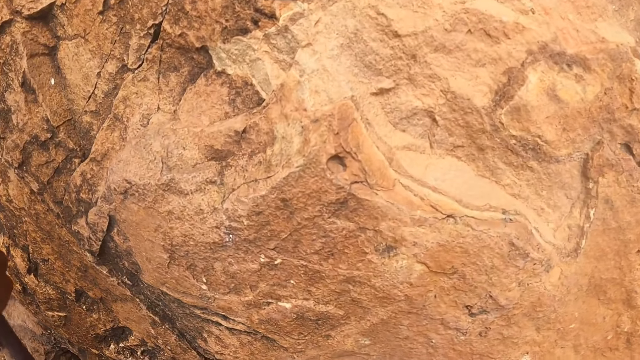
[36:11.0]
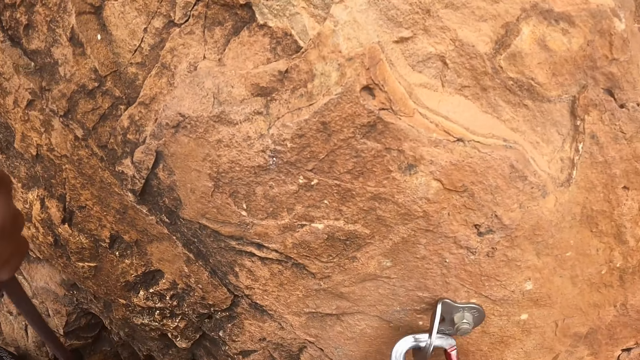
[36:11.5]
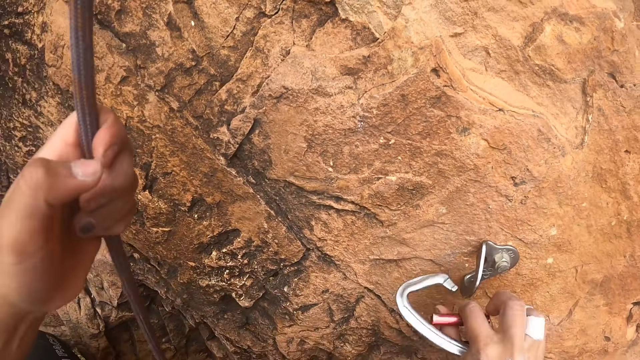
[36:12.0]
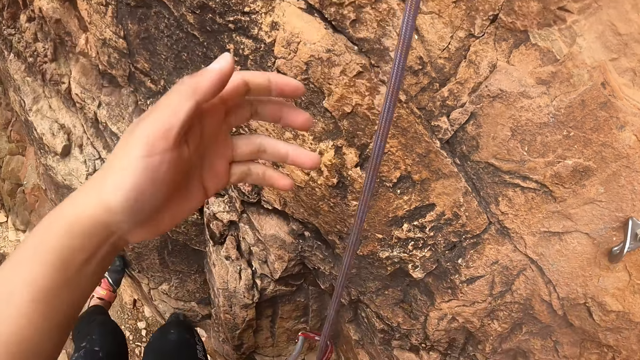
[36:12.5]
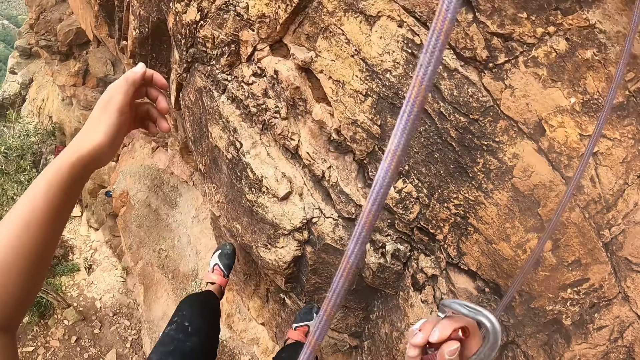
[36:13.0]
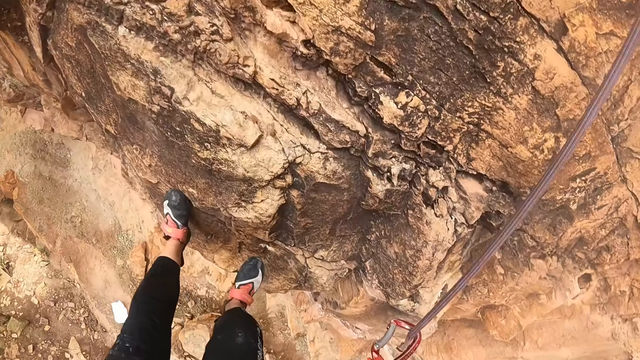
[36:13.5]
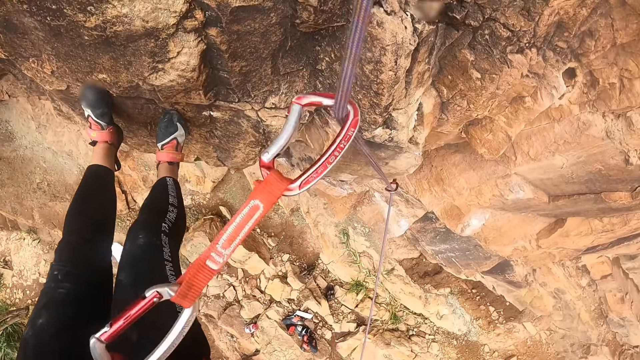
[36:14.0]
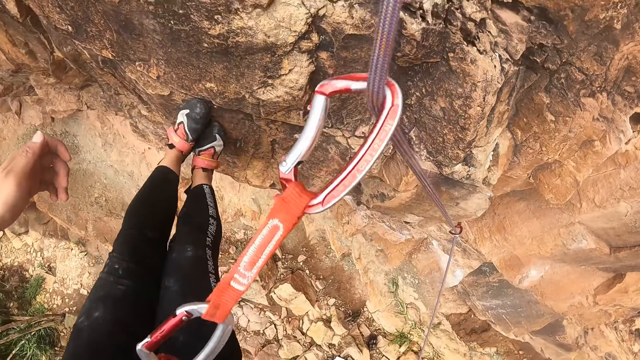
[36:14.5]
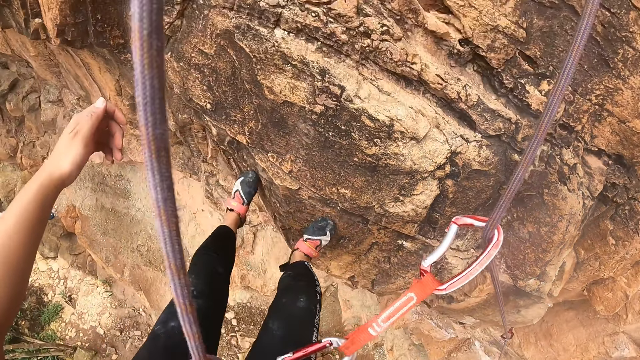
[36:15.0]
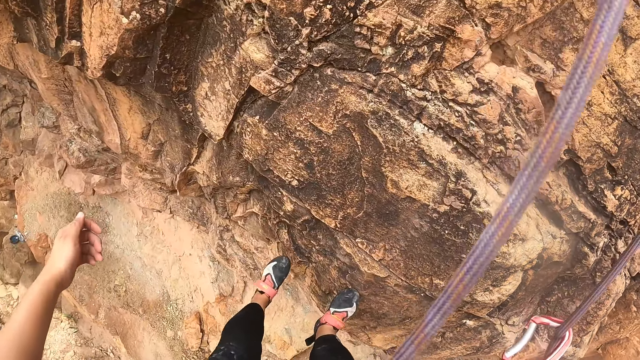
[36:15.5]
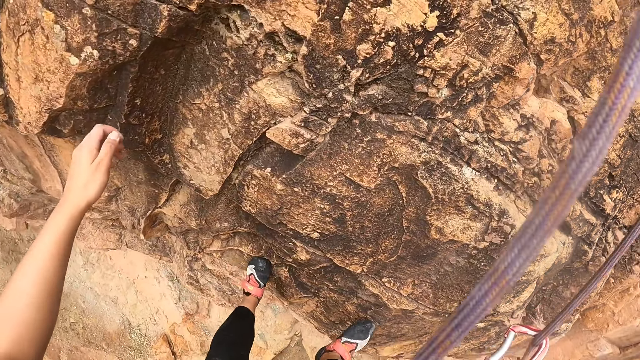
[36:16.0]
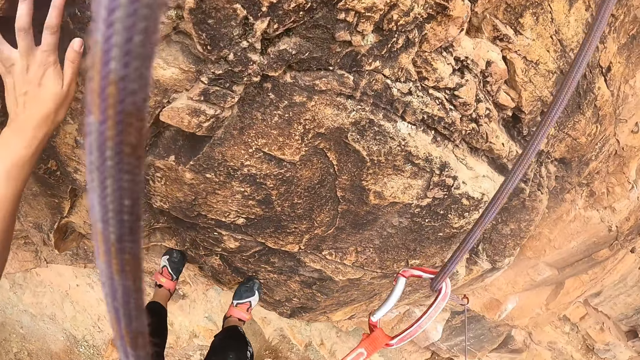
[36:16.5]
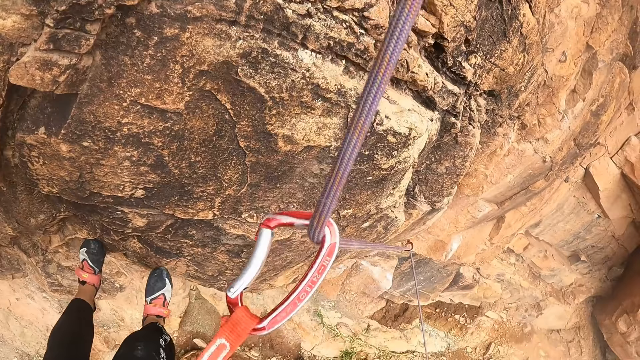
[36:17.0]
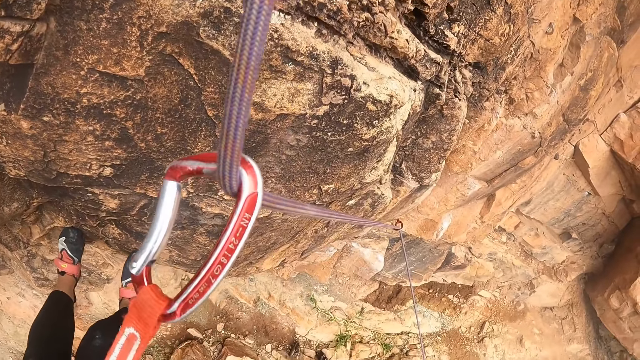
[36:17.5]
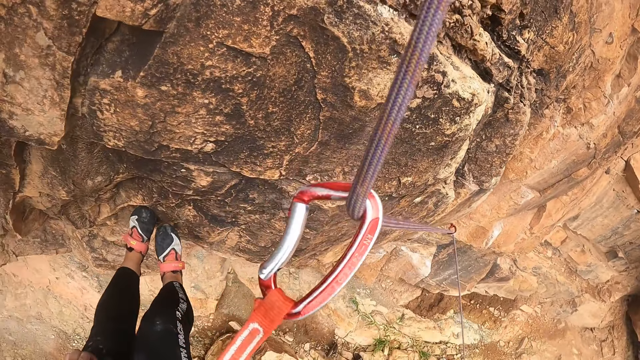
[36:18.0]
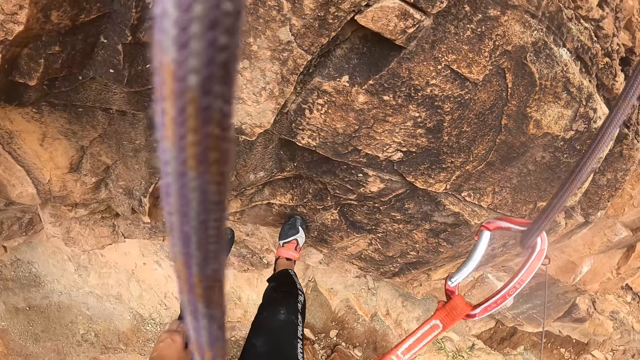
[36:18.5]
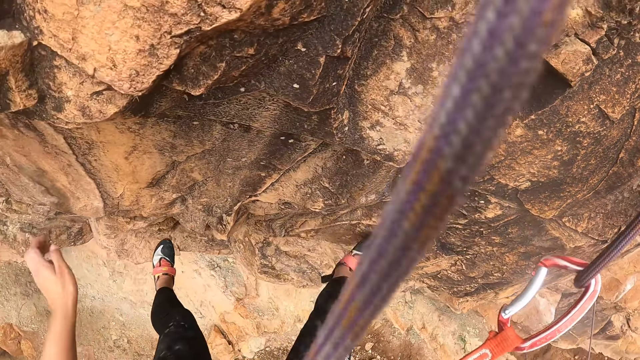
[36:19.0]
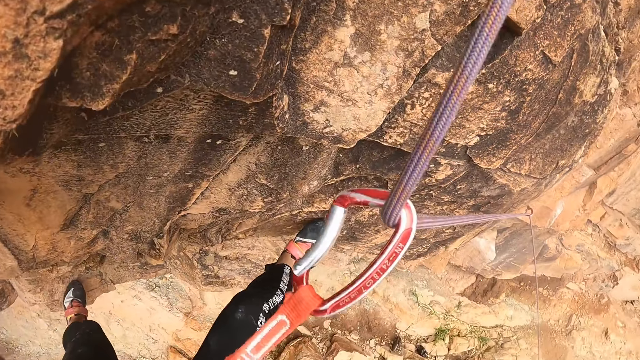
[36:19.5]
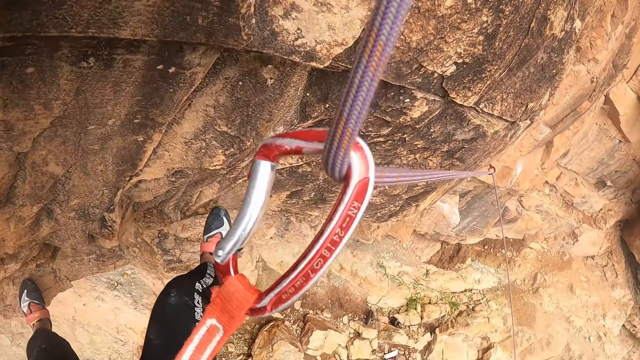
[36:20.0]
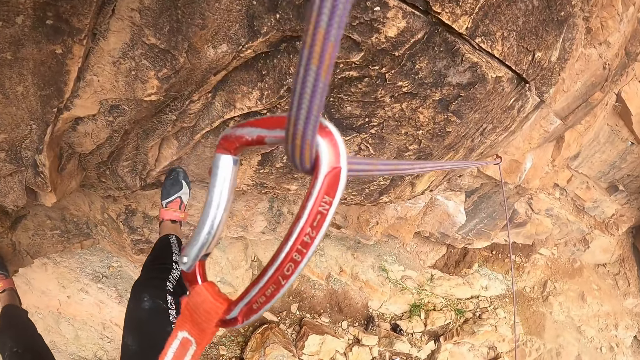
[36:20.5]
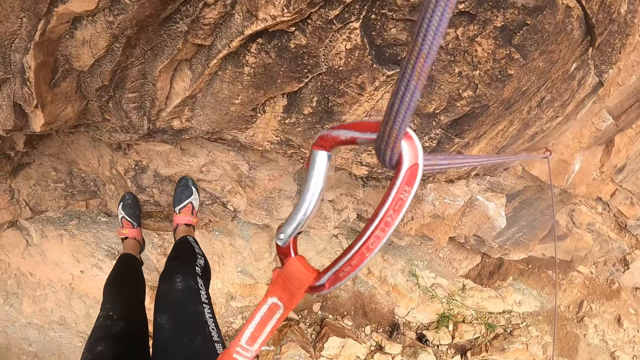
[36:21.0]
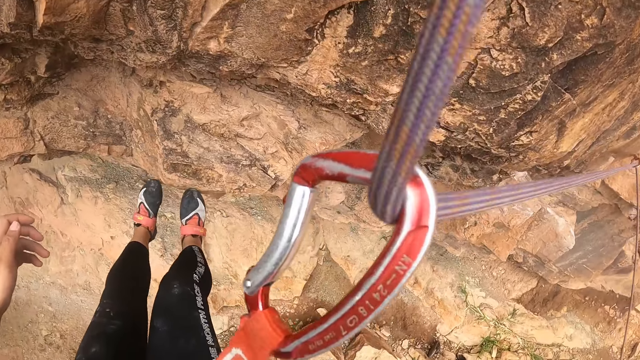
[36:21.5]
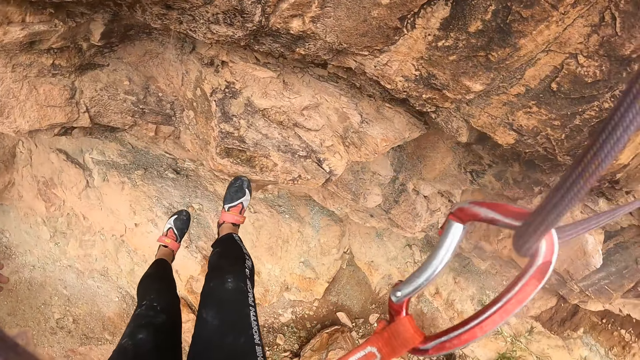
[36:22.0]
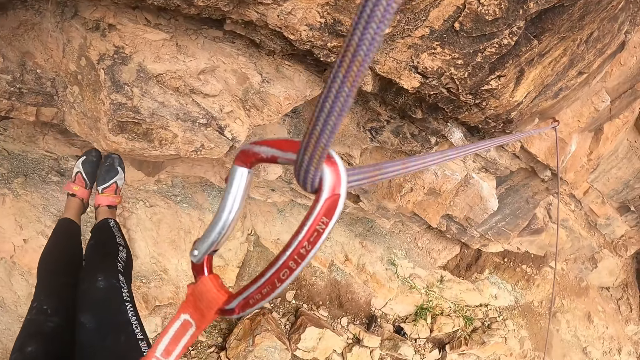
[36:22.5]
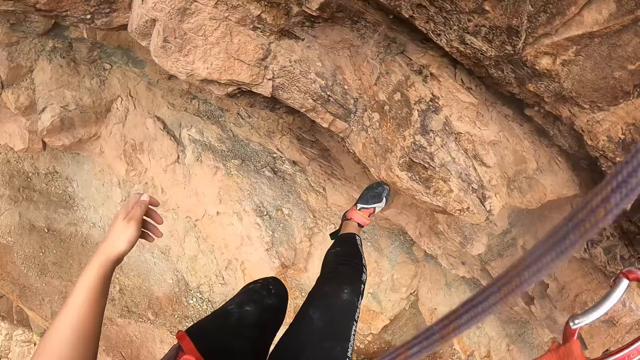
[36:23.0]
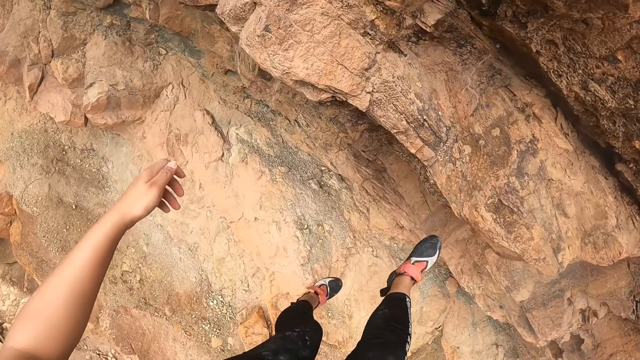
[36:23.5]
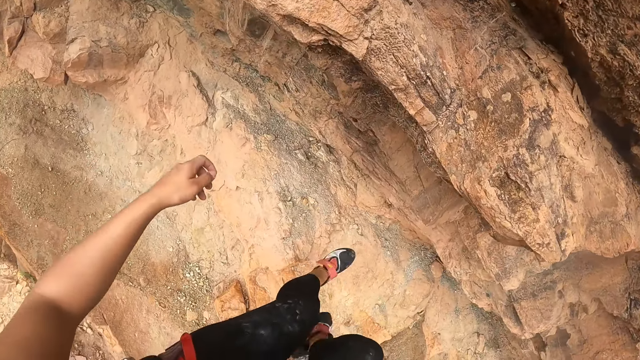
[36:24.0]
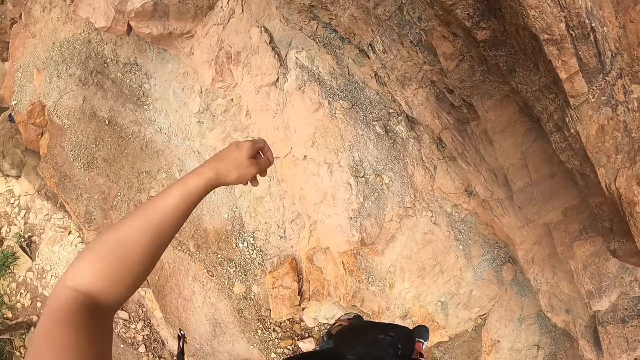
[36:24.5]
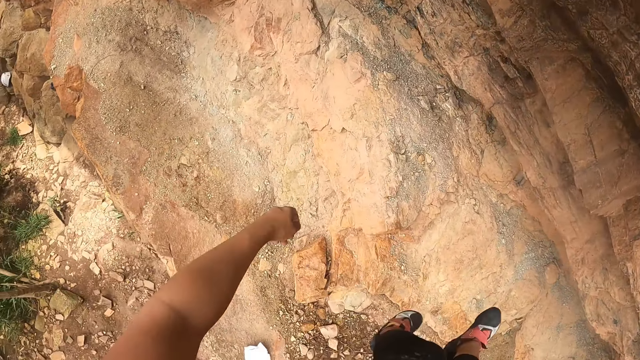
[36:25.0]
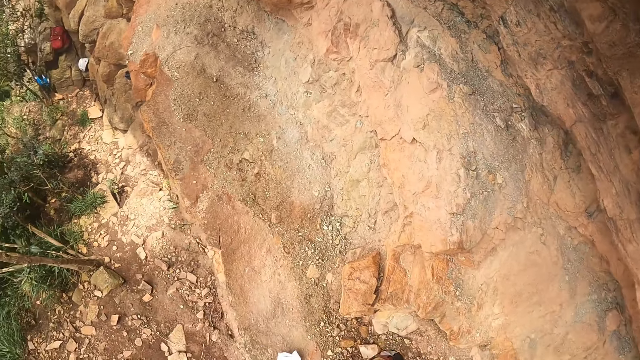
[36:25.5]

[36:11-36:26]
The camera wearer climbs down the rock. They move a leg. They move a hand. They hold the rock. They look at a carabiner. They move a leg. They move a hand. They look at the carabiner. They move a leg. They look at a rope. They climb downwards. They move a leg. They look around. They look at the rock. They swing legs. They climb down the rock.

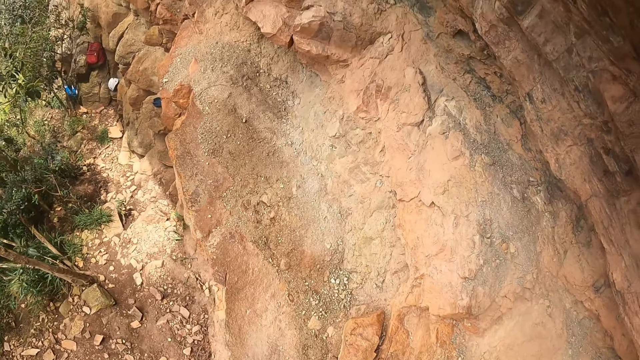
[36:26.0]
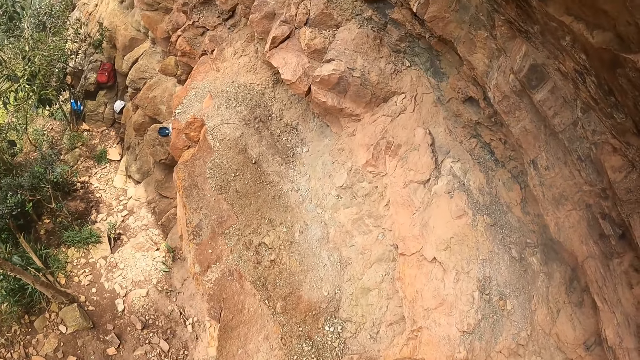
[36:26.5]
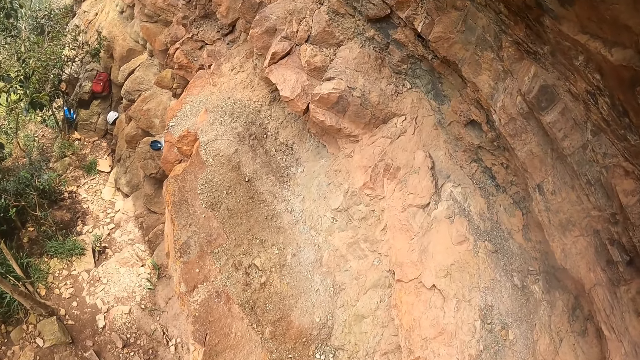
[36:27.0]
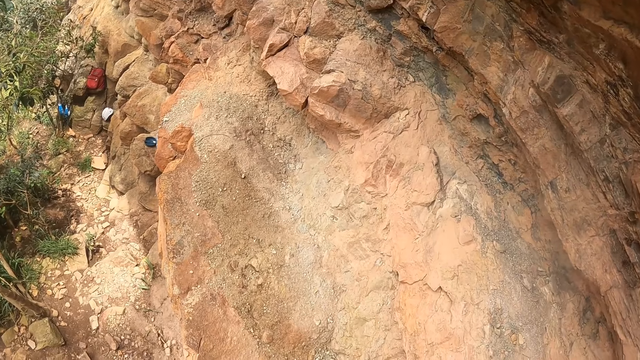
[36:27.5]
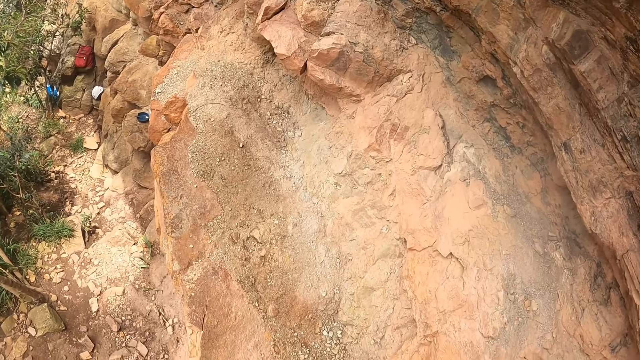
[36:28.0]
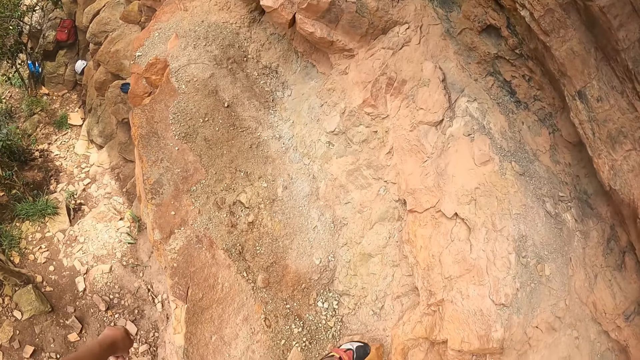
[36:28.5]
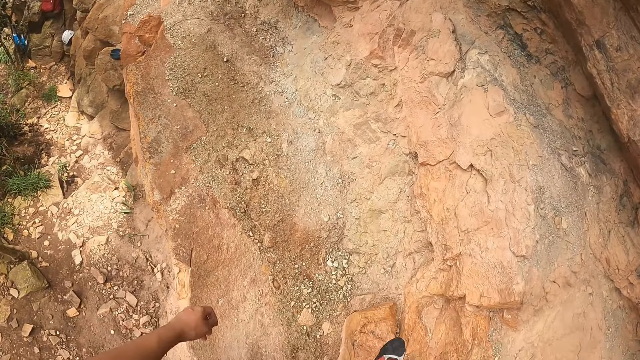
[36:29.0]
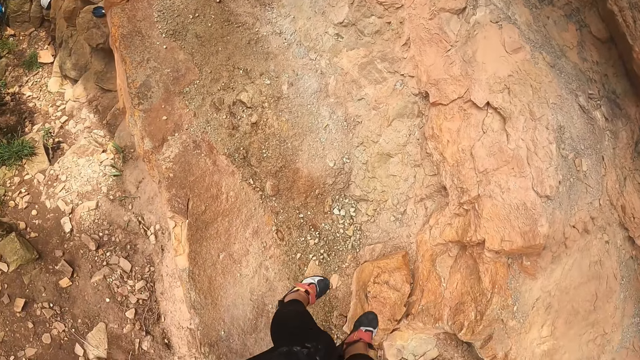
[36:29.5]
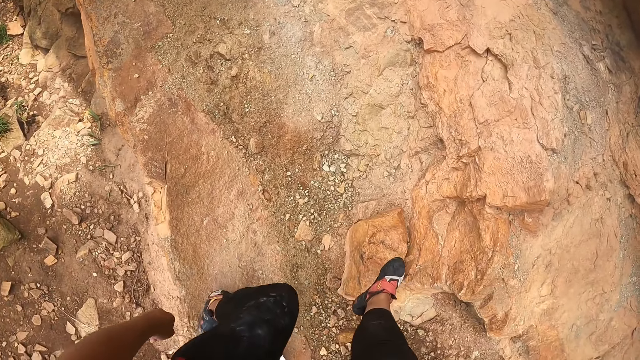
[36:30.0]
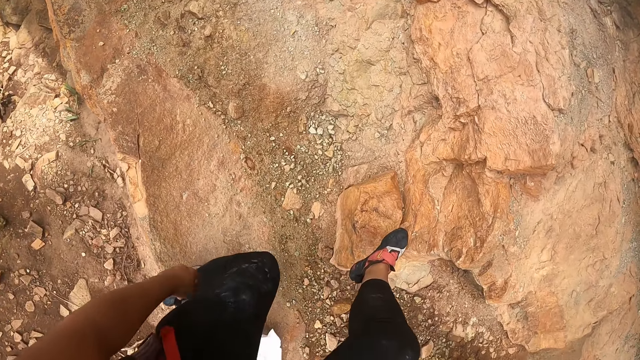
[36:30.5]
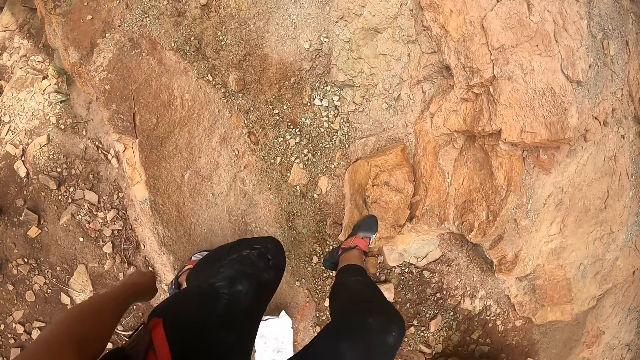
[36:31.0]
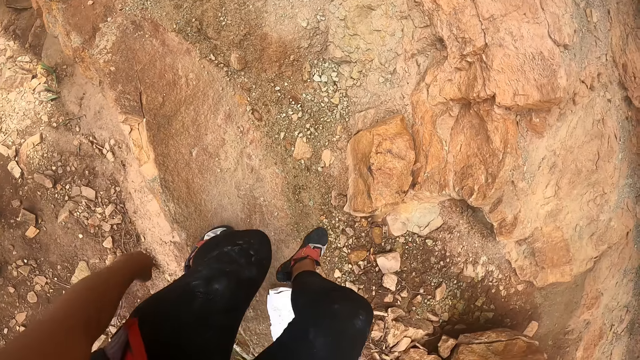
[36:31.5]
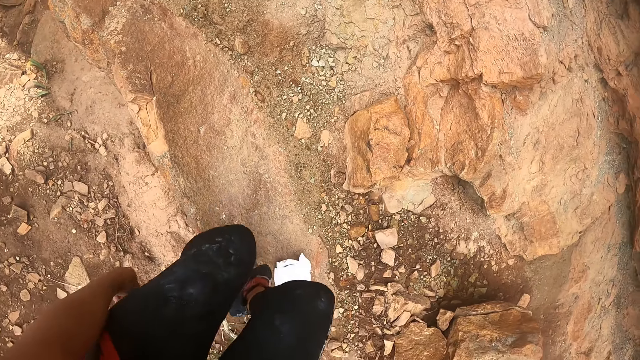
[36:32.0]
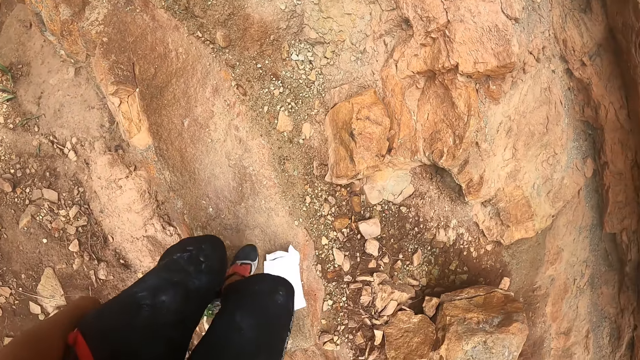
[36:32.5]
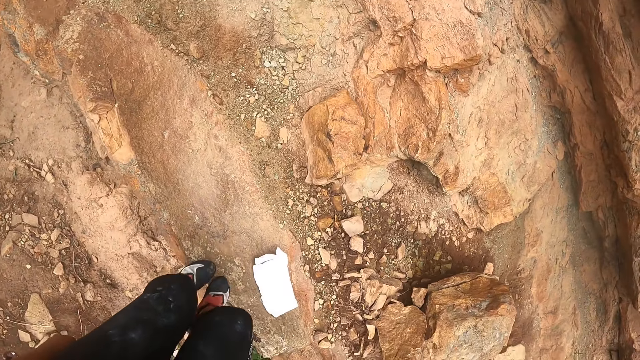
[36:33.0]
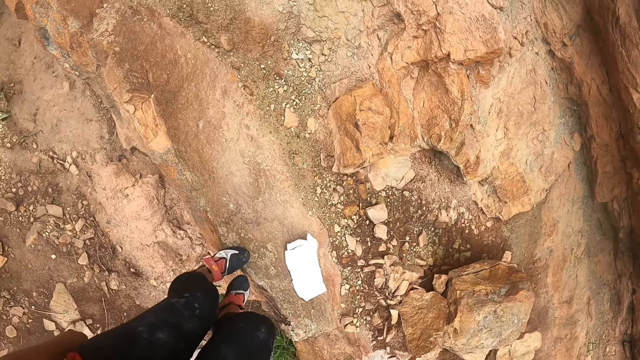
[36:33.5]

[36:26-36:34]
The camera wearer looks on the ground. They look around. They look at a rock. They swing a hand. They swing legs. They step on the rock. They climb down the rock. They move a leg. They step on the rock.
